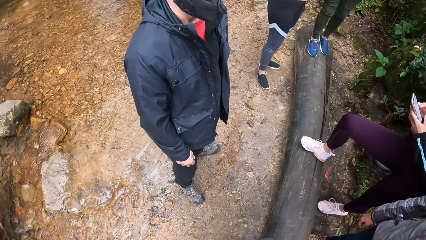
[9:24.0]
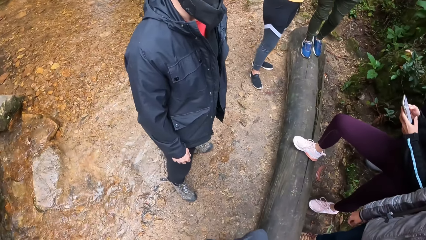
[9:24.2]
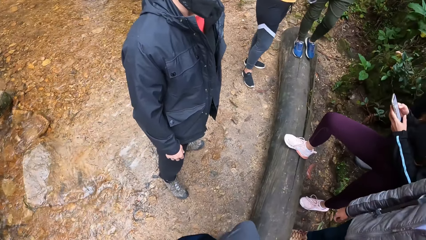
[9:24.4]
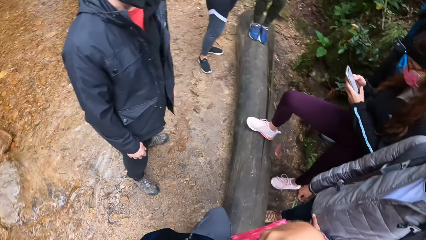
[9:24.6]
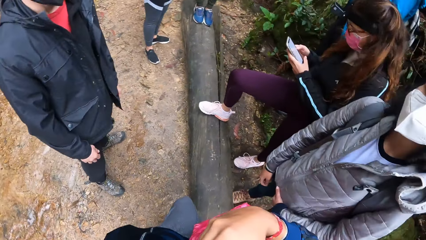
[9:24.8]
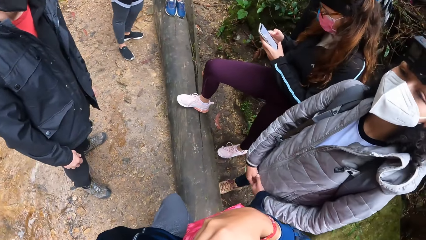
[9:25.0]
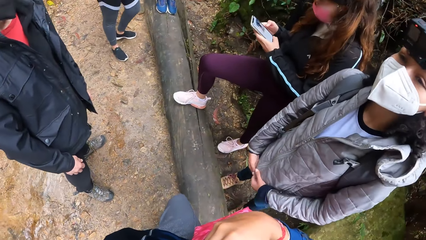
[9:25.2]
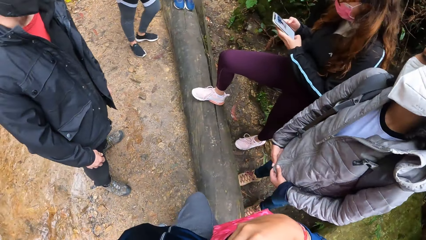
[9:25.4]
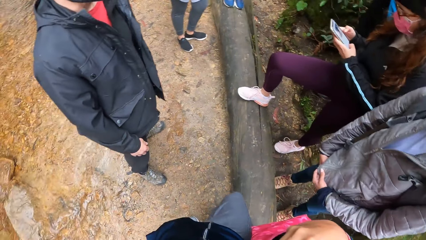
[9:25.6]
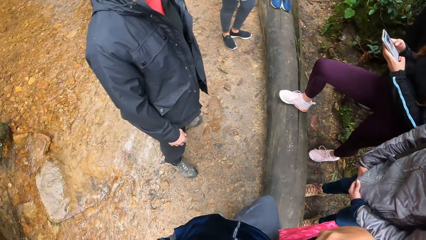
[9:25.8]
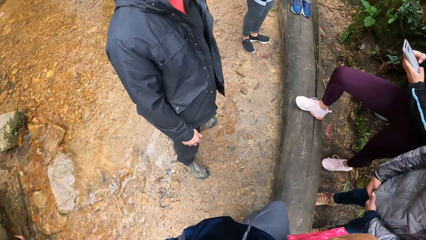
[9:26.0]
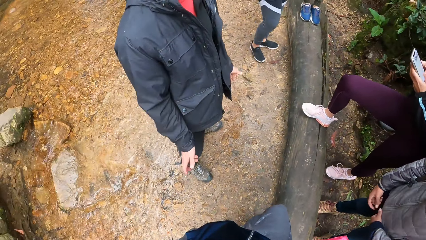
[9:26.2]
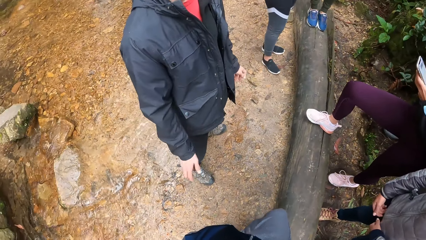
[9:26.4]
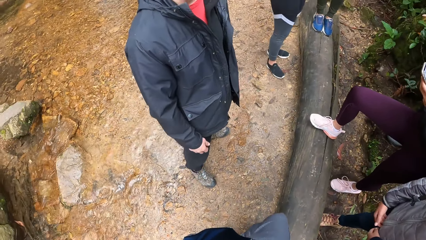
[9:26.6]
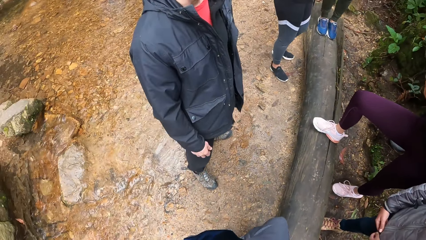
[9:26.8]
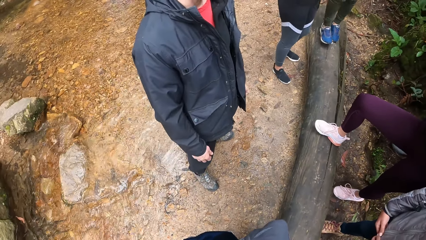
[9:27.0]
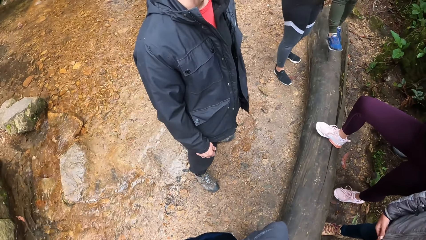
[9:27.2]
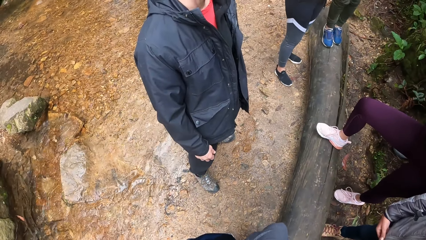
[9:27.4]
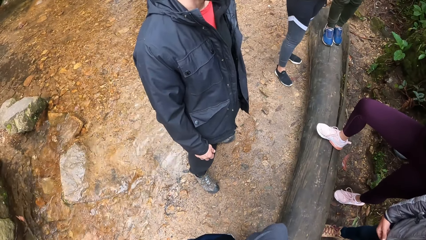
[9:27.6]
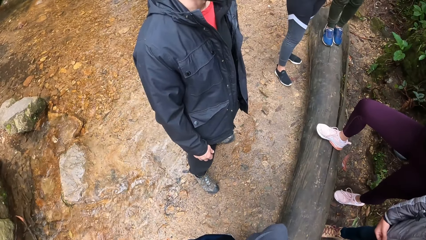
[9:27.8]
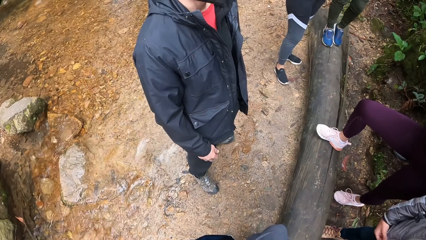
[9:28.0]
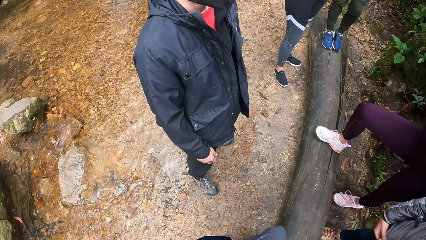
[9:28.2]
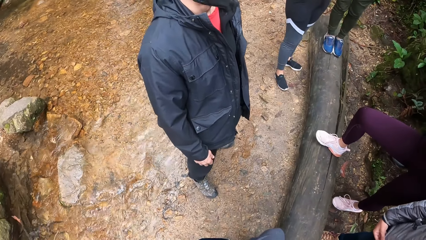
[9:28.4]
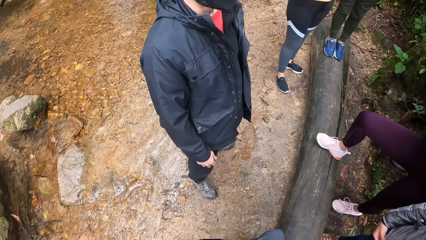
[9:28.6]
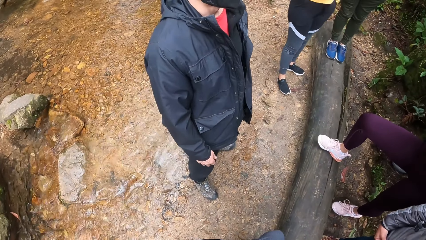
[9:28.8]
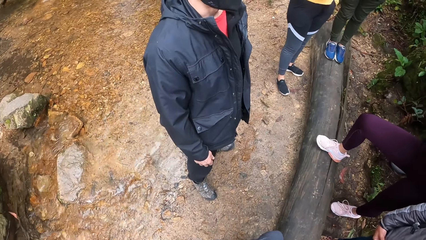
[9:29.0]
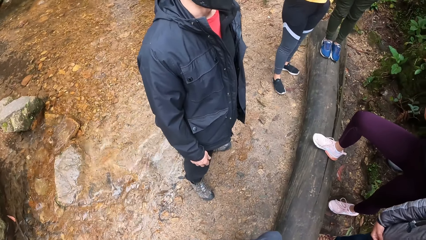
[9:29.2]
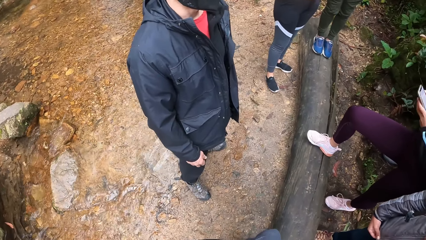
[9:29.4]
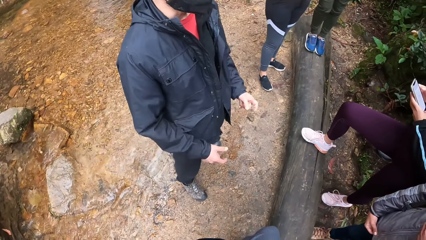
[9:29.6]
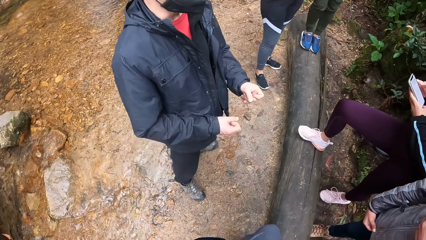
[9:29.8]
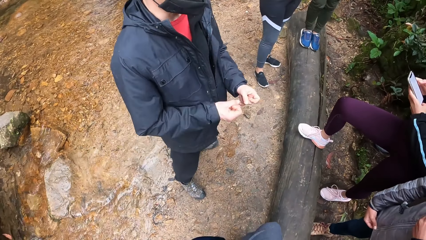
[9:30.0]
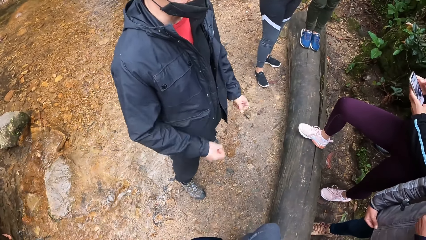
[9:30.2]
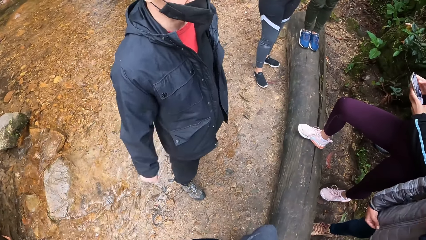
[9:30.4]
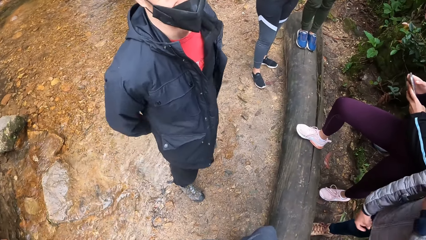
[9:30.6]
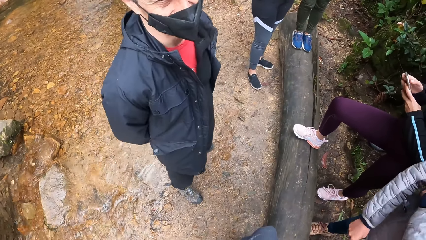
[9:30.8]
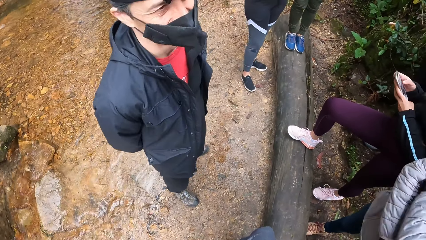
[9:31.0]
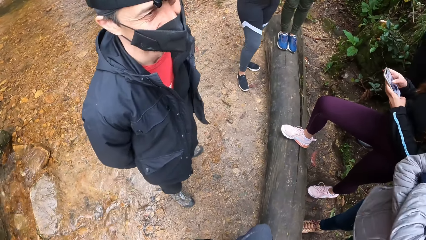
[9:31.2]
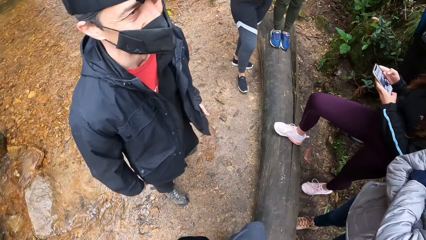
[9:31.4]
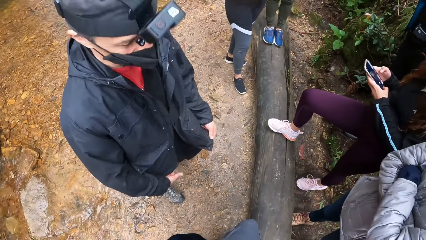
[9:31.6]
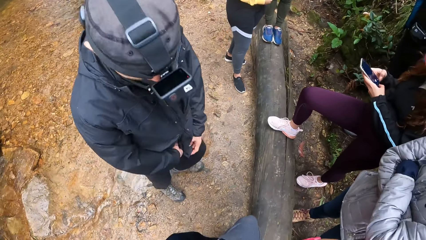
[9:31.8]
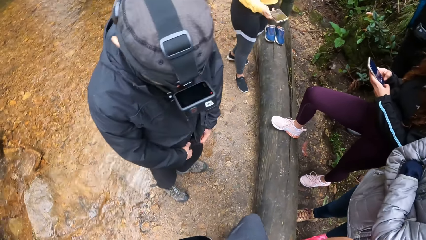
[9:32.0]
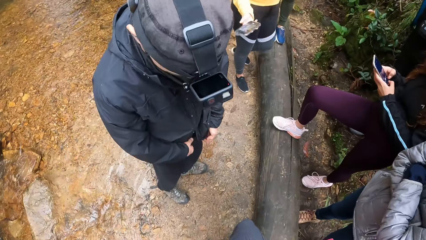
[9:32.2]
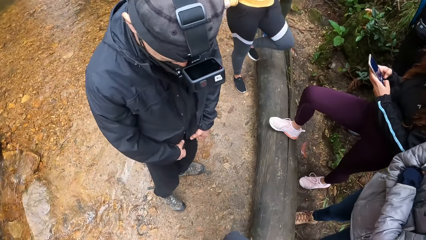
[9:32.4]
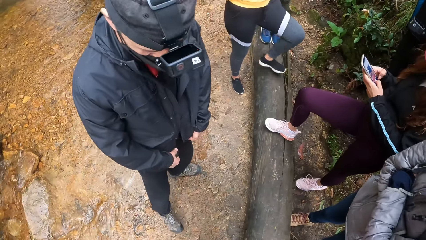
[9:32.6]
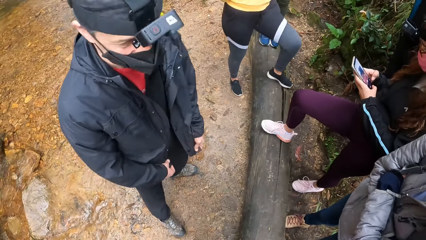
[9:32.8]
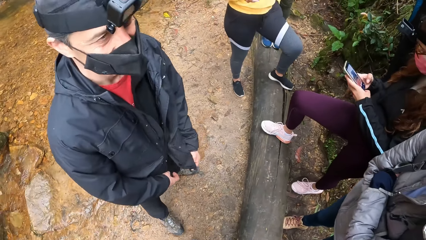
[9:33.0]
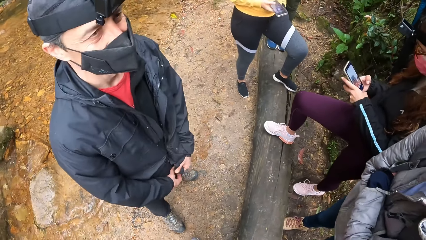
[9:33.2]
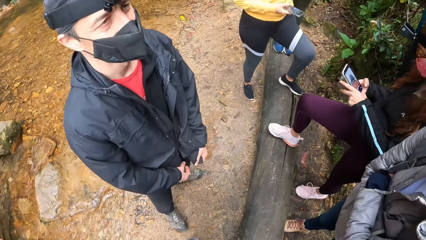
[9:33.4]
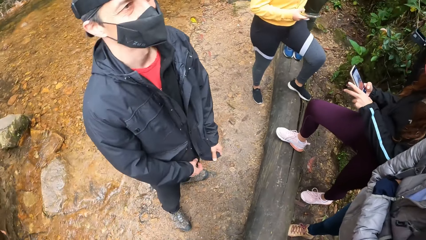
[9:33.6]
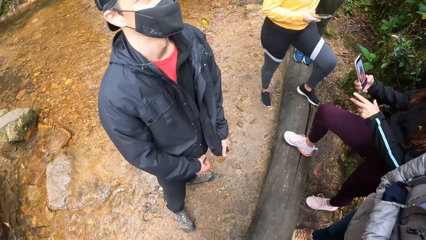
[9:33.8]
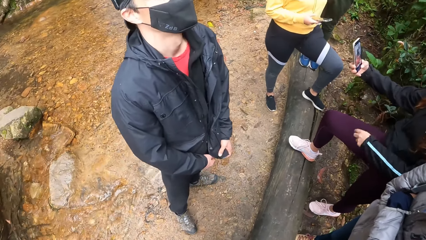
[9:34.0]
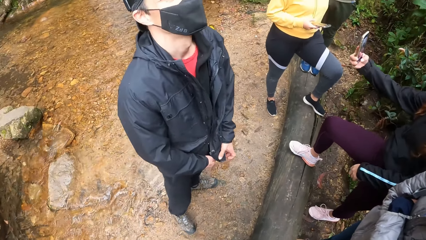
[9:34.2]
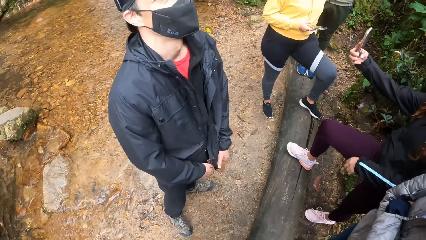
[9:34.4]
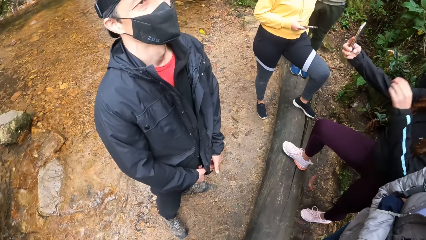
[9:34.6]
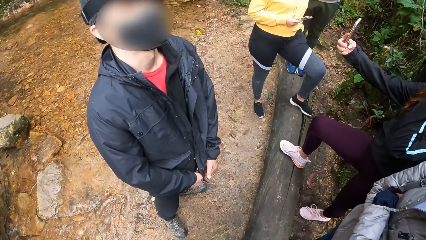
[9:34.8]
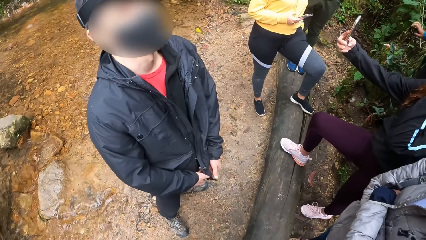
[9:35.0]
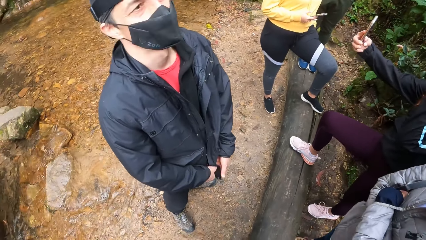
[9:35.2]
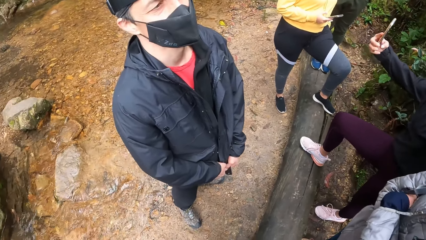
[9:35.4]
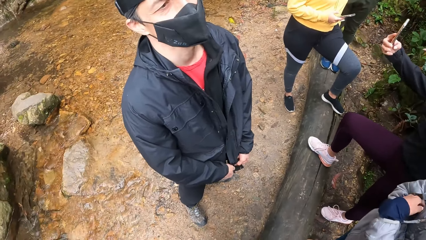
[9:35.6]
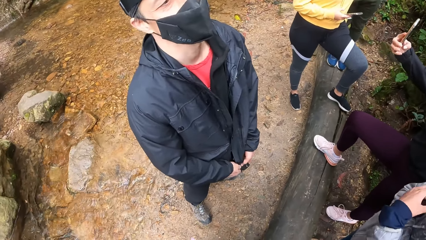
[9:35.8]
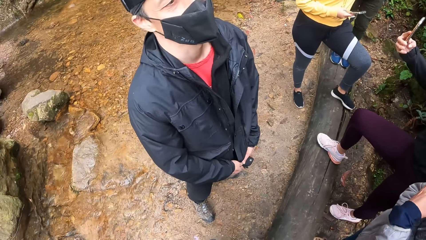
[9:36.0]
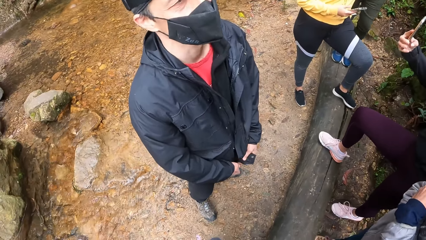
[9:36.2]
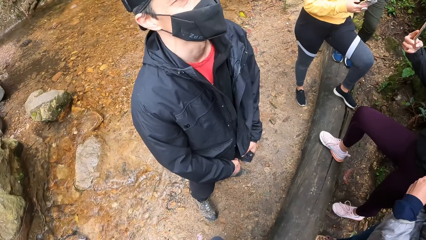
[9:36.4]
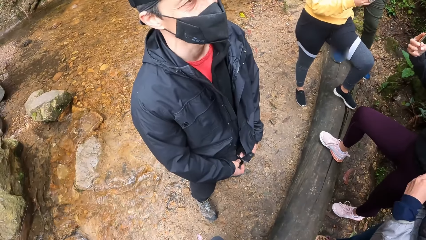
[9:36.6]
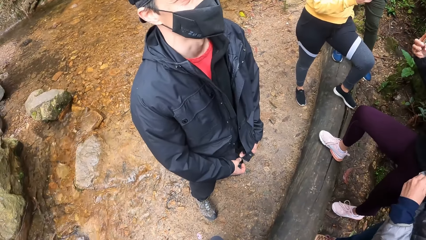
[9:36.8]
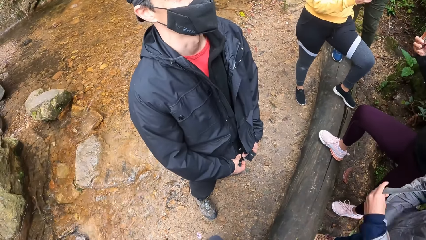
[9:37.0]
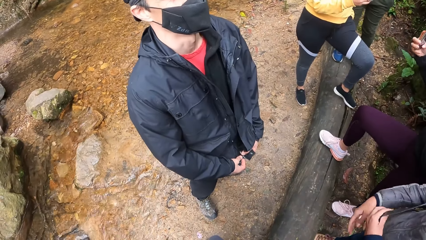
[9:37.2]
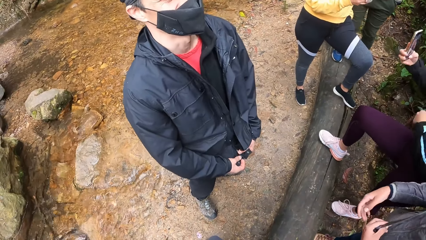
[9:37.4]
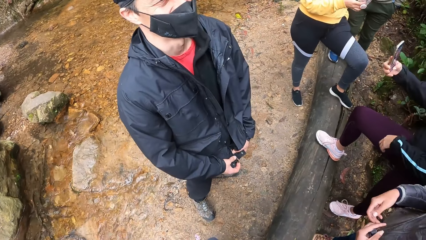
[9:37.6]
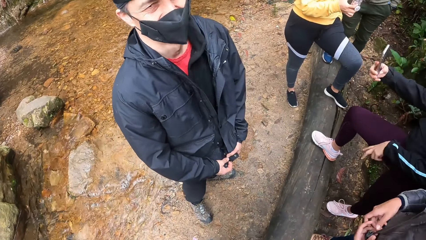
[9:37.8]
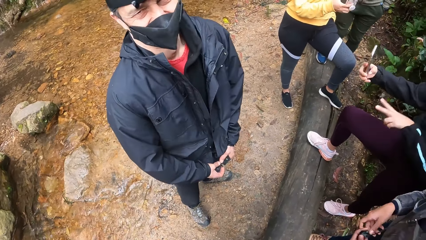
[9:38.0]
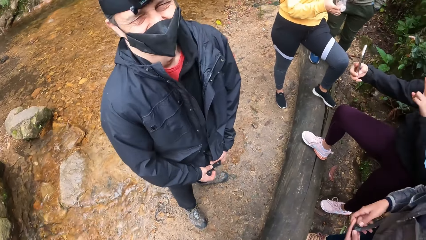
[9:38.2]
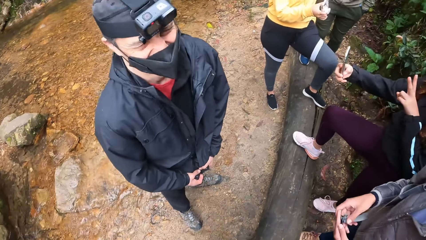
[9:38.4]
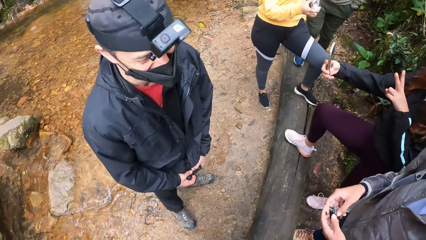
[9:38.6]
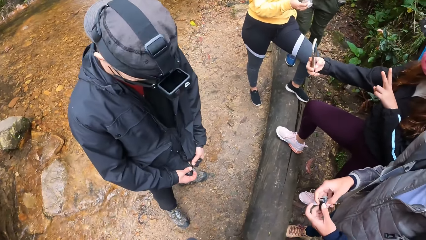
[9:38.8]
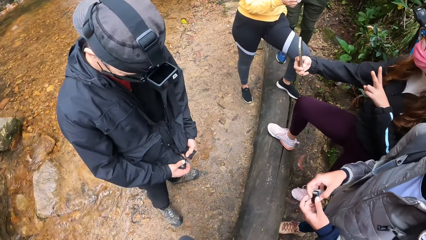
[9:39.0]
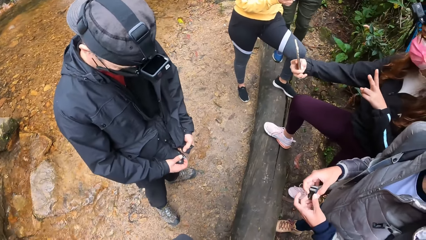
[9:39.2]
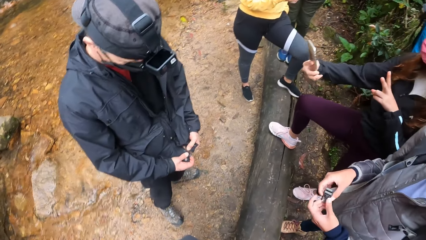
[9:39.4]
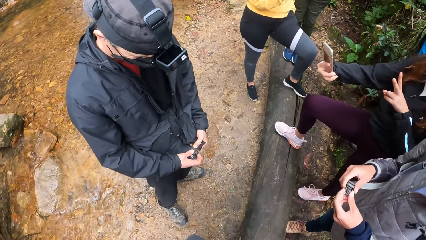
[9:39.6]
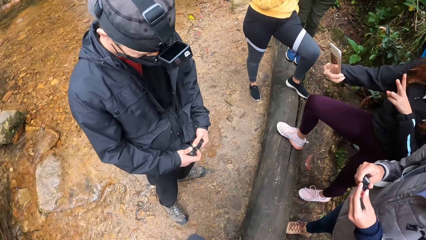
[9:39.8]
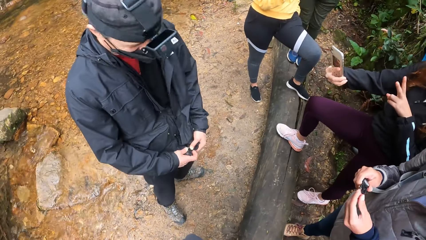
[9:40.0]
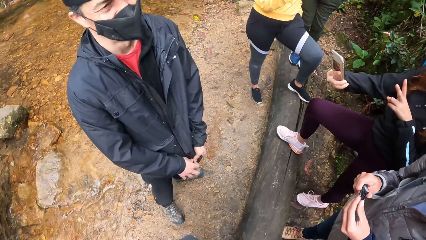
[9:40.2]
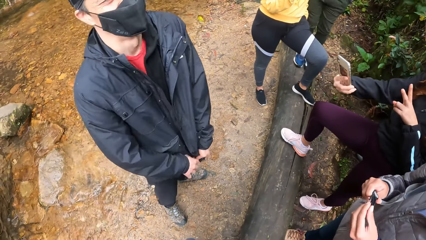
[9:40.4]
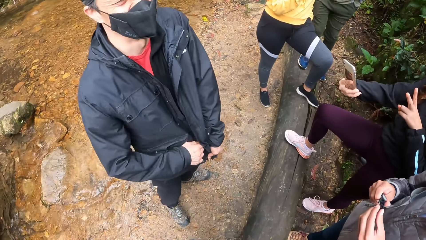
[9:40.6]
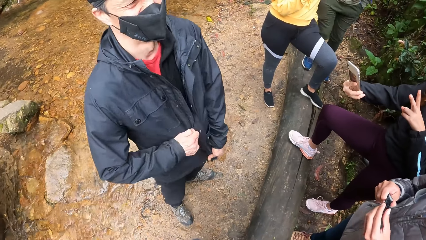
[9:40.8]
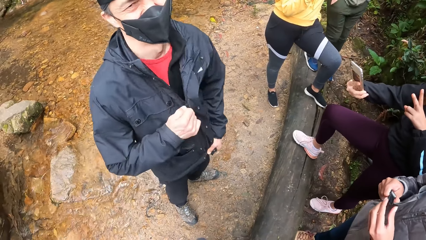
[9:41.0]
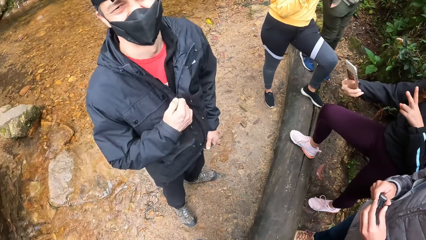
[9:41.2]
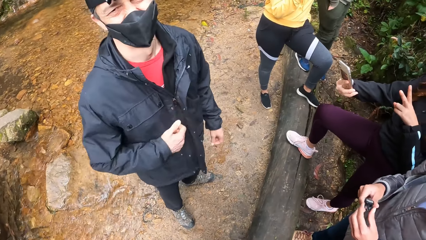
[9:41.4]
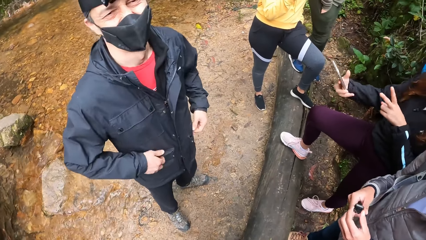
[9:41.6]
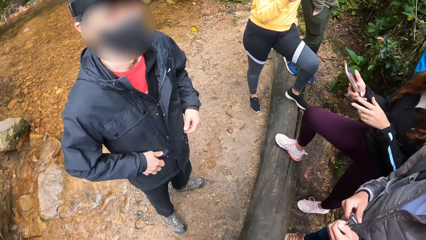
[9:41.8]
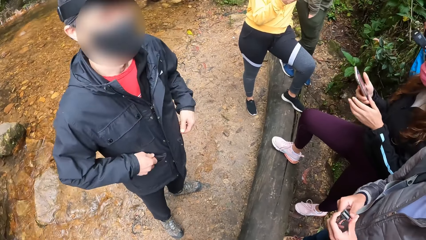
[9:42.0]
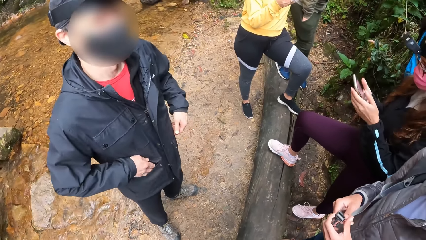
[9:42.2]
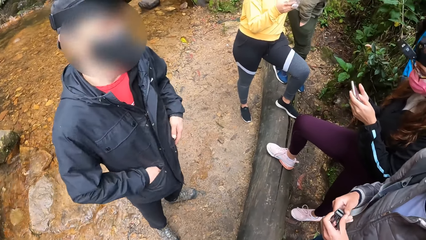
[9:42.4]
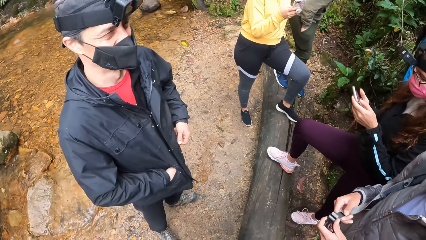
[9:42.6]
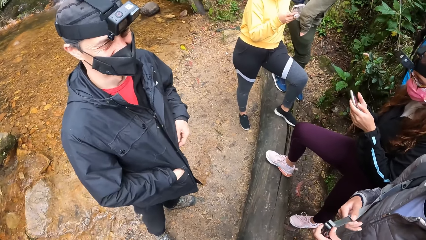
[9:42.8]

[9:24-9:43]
A man stands. The camera wearer interacts with a woman. Another man touches a jacket. The first man moves his hands. Another woman scrolls a phone. The first man looks up. The other woman raises the phone. The first man laughs. The other man holds a part of a bag. The first man zips the jacket.
